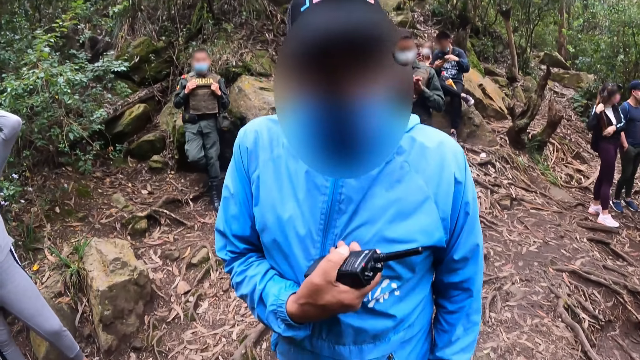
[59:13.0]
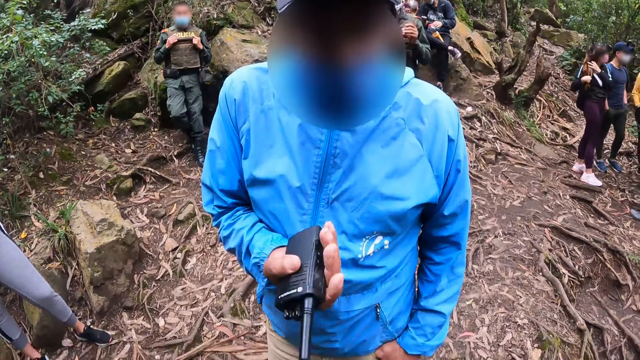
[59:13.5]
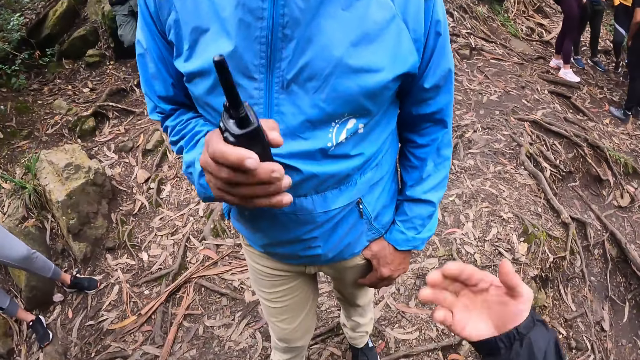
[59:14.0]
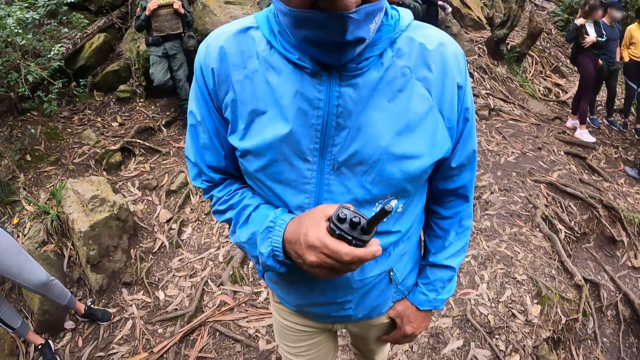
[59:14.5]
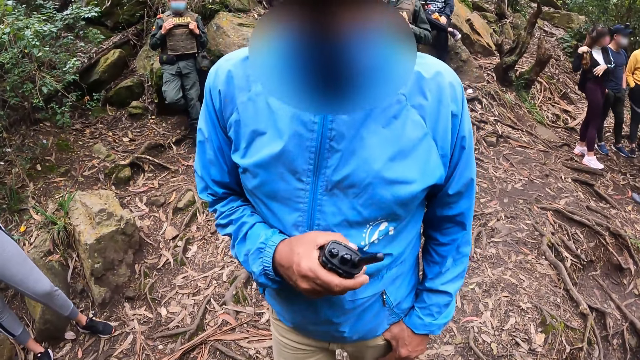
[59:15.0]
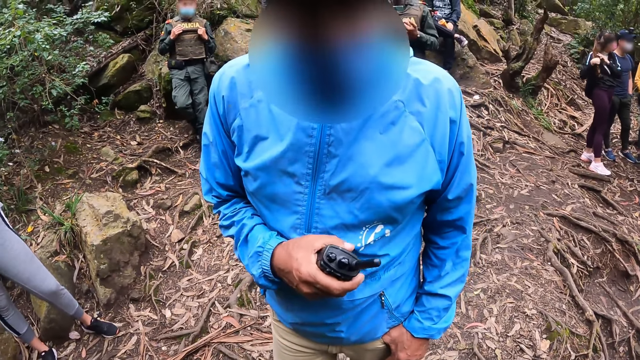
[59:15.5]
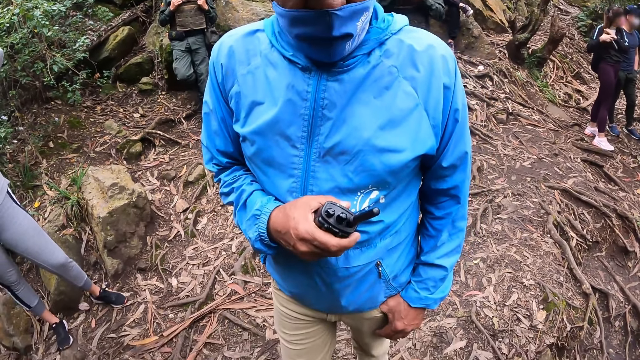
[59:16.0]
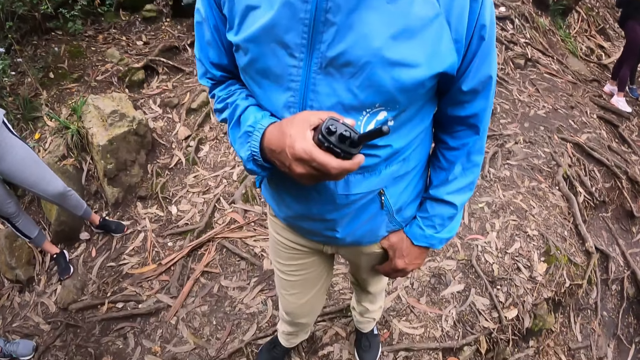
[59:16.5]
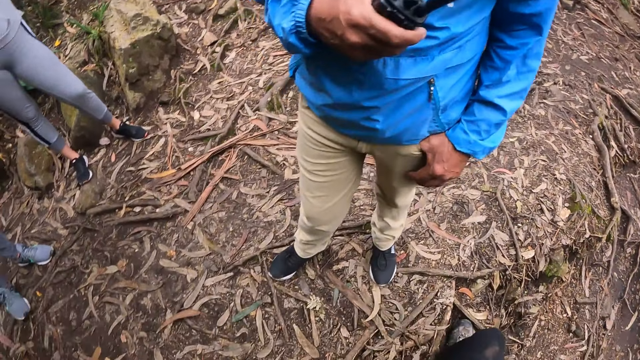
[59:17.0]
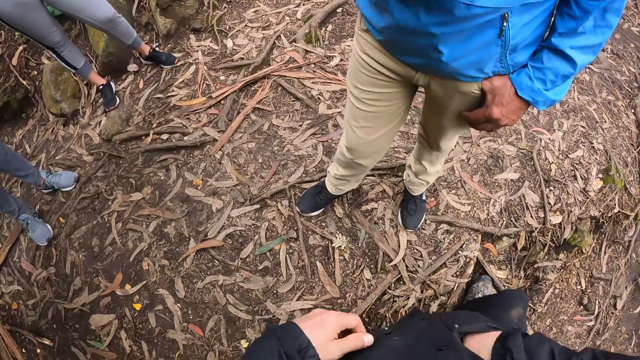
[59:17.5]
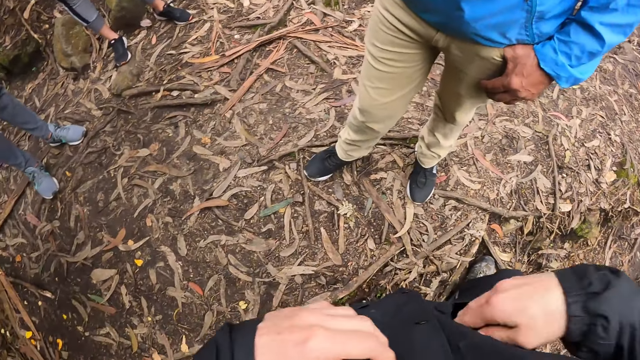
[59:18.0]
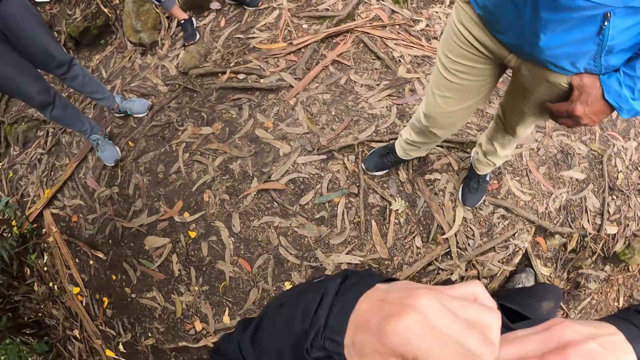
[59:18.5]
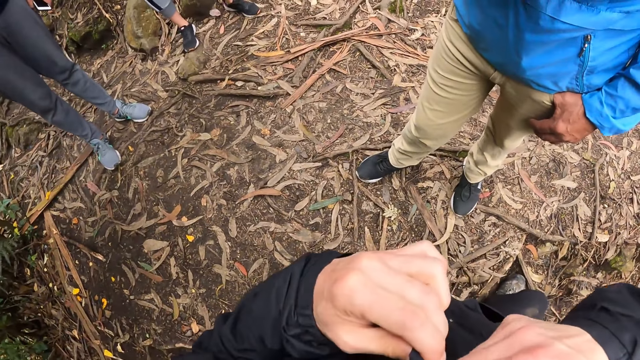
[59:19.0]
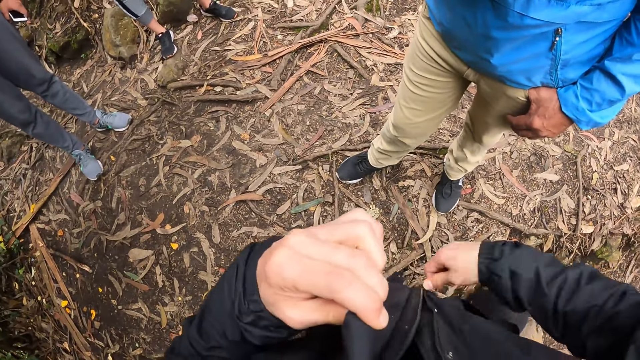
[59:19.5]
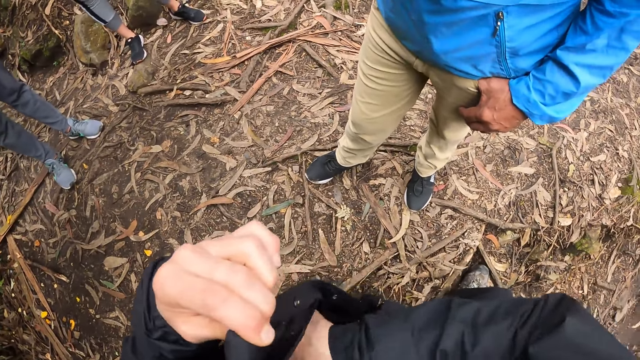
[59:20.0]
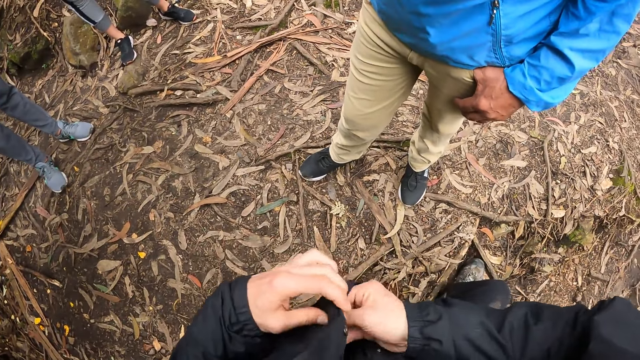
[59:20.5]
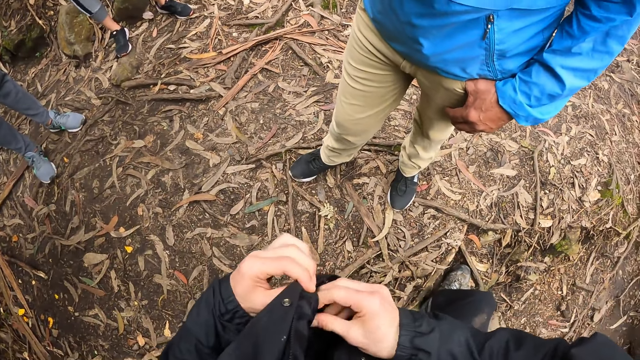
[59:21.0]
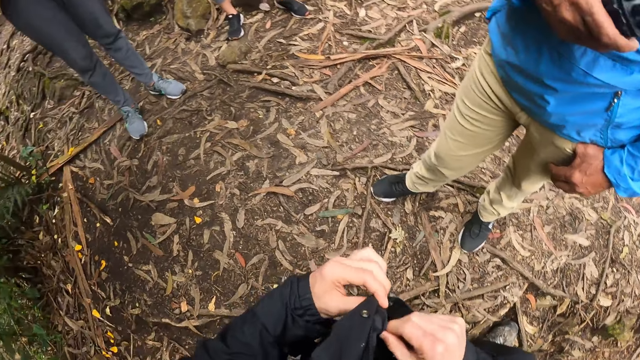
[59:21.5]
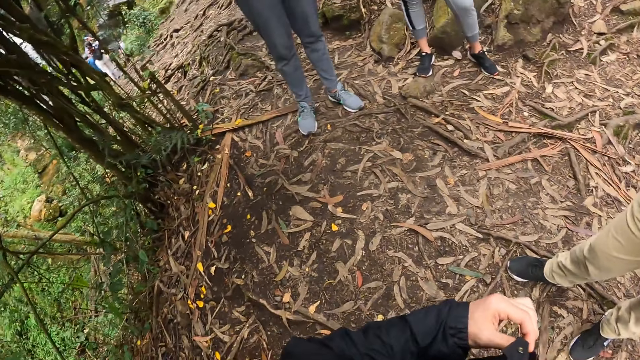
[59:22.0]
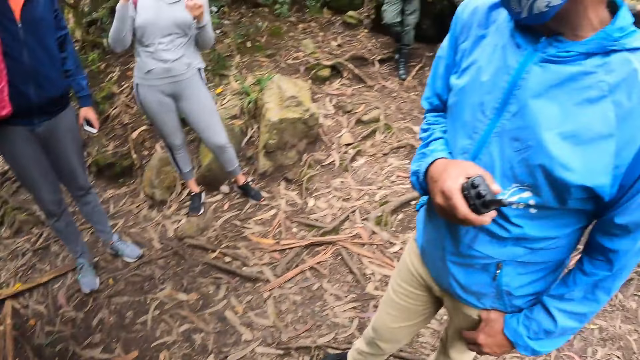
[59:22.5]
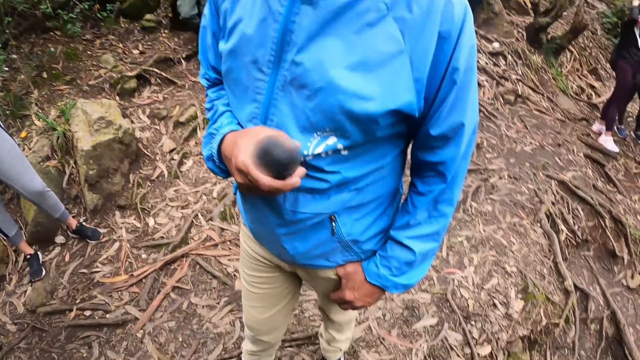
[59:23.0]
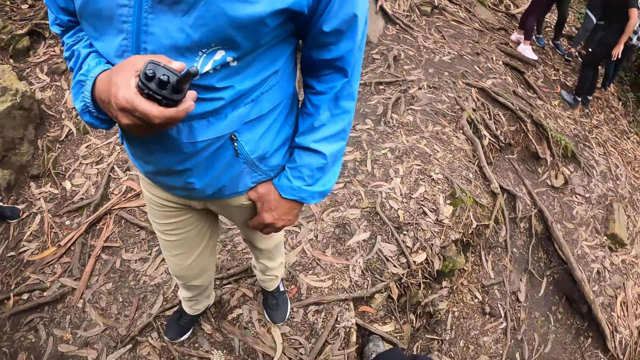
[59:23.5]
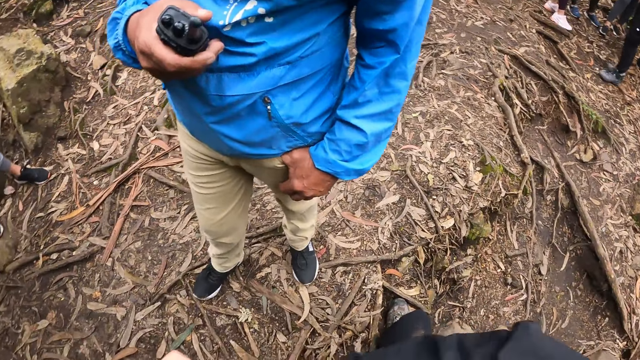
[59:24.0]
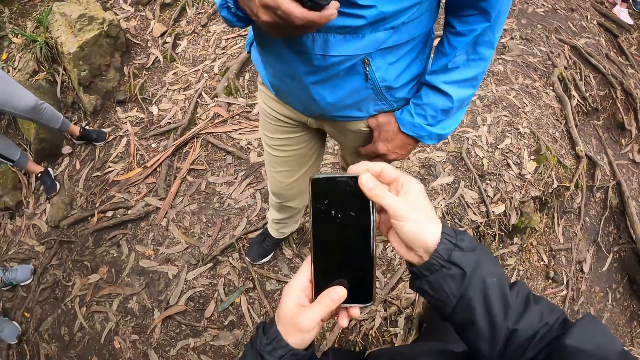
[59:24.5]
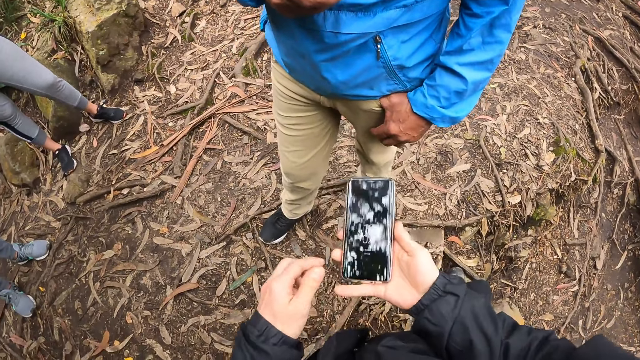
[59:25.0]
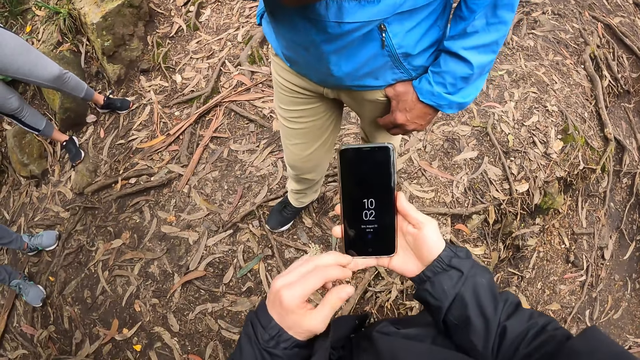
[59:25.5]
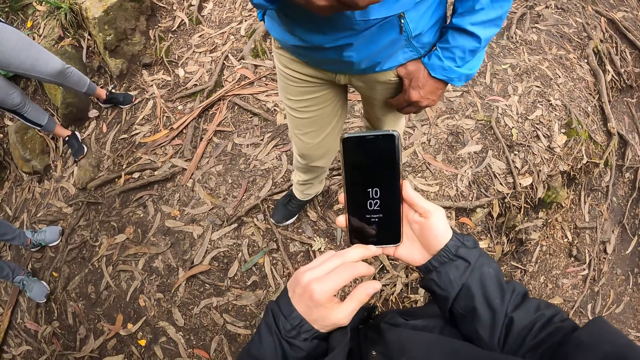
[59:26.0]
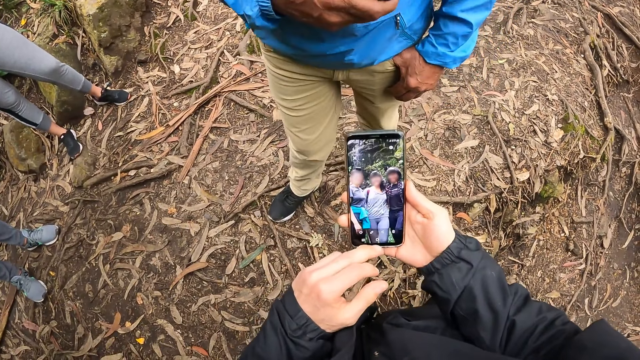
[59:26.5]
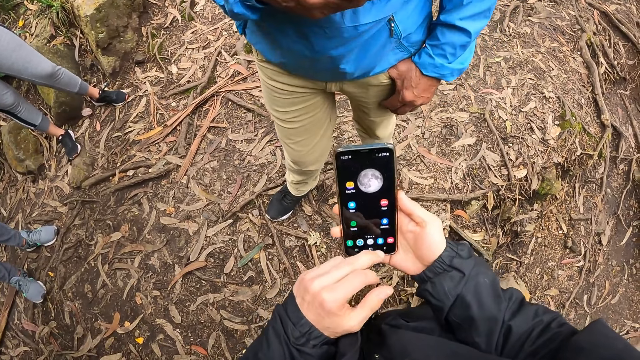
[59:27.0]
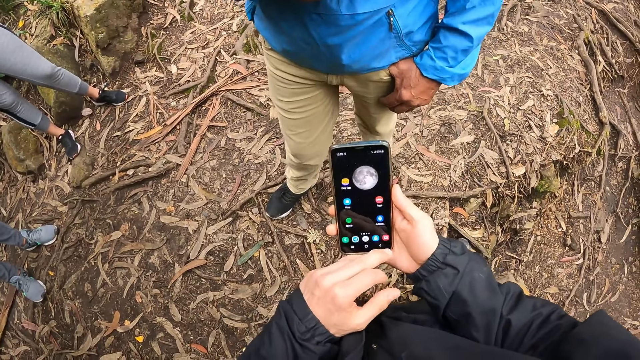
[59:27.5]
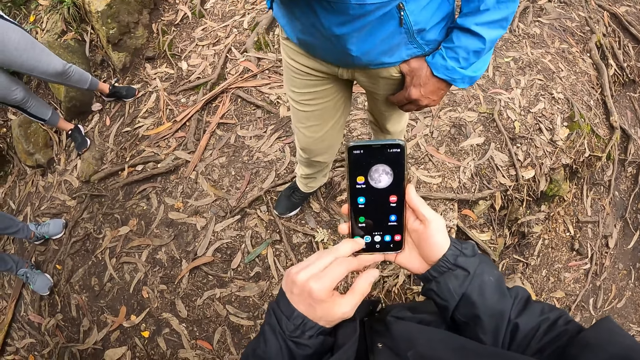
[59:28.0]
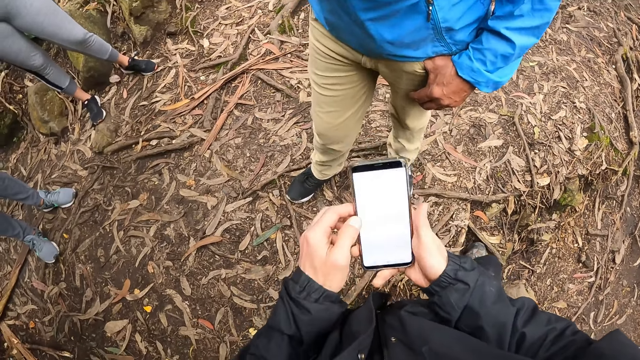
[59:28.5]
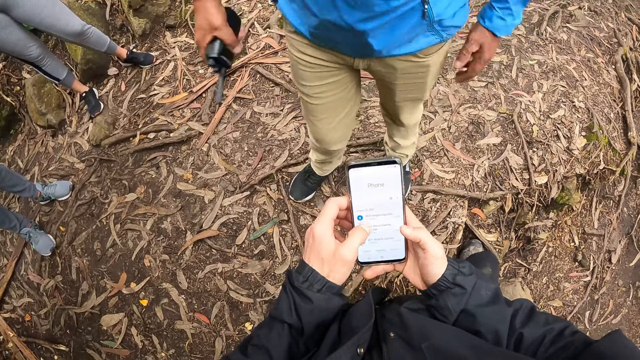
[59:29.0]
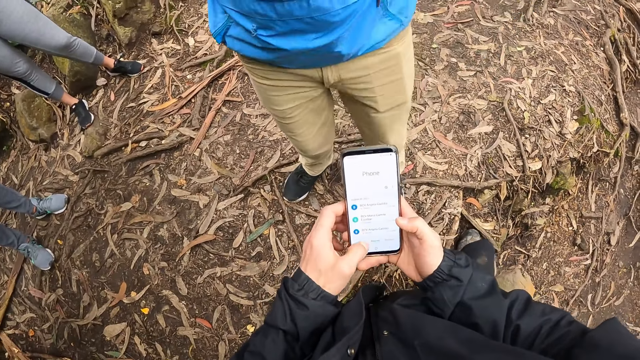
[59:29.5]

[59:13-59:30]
The camera wearer converses with a man. He converses with the man again. He opens the zip of his jacket with his right hand. He picks something. He brings out a phone from the jacket with his right hand. He looks around. He uses his phone. He operates the phone with both hands.
